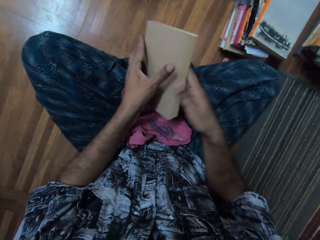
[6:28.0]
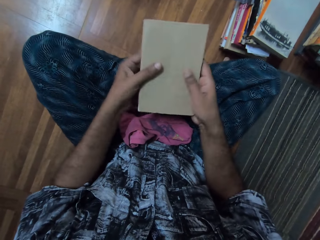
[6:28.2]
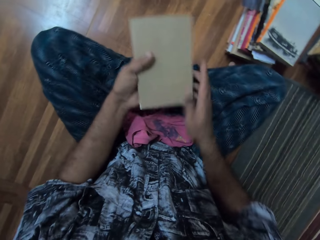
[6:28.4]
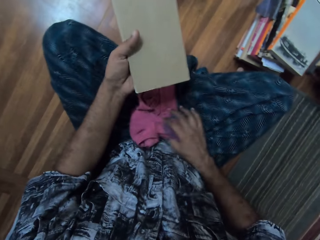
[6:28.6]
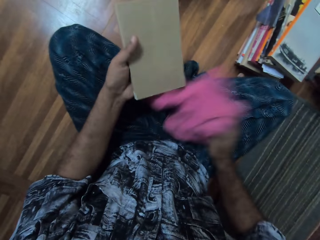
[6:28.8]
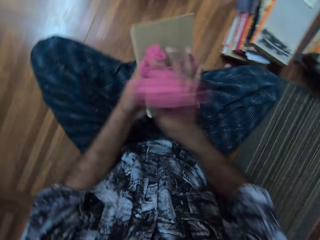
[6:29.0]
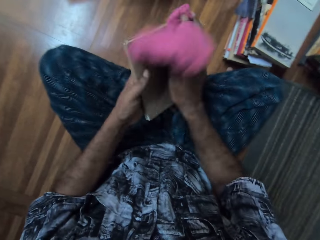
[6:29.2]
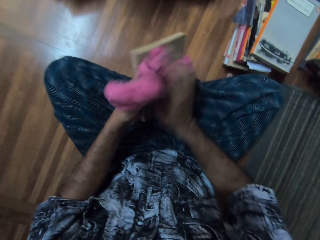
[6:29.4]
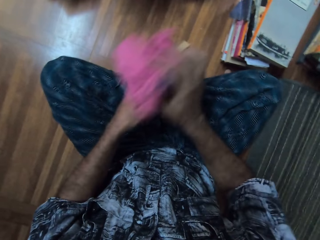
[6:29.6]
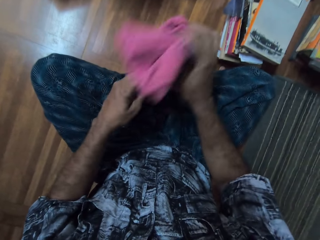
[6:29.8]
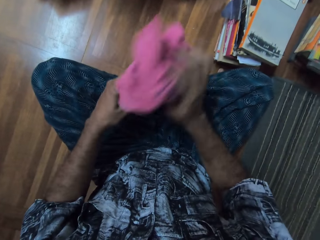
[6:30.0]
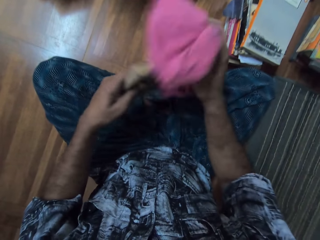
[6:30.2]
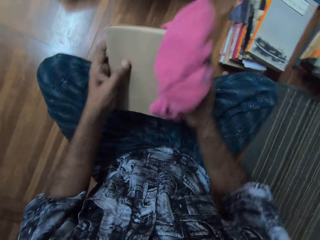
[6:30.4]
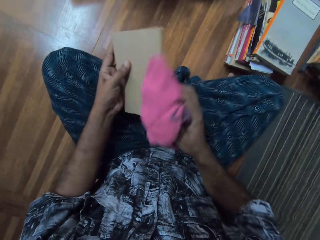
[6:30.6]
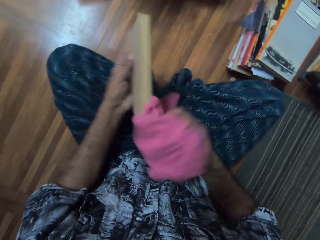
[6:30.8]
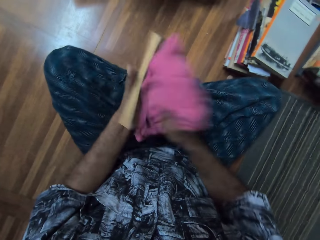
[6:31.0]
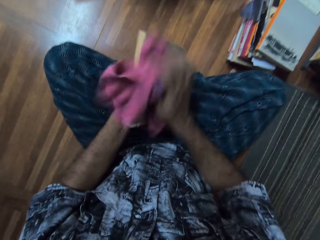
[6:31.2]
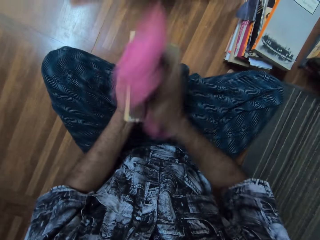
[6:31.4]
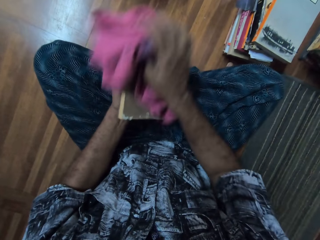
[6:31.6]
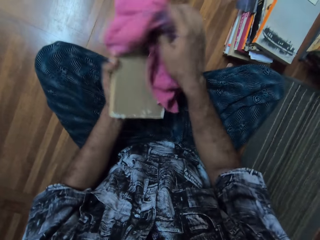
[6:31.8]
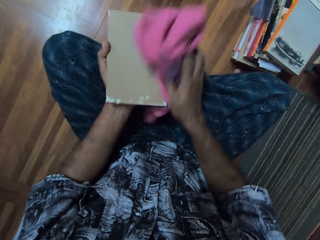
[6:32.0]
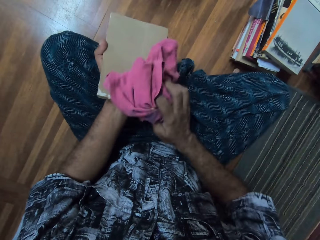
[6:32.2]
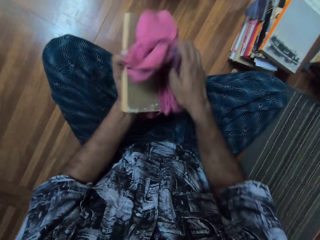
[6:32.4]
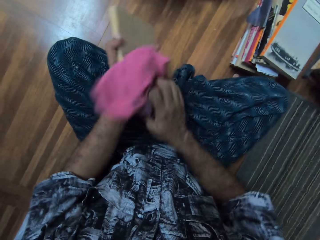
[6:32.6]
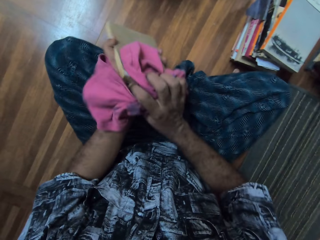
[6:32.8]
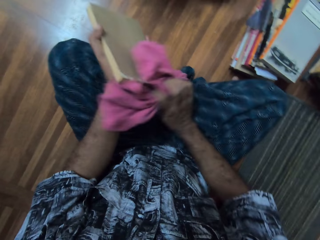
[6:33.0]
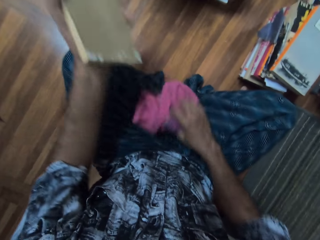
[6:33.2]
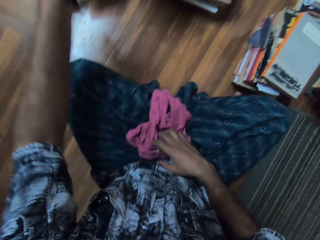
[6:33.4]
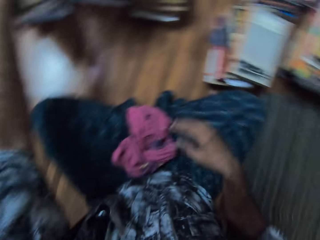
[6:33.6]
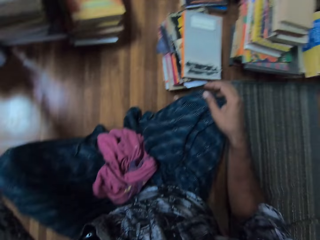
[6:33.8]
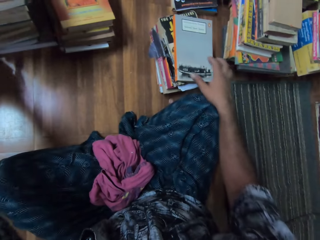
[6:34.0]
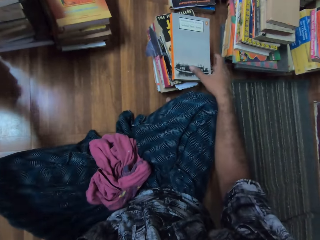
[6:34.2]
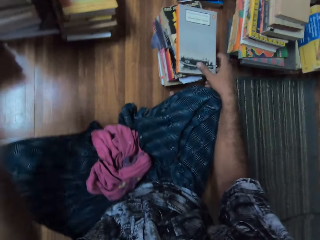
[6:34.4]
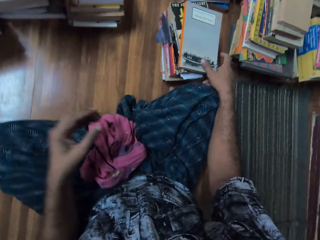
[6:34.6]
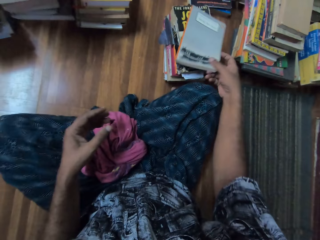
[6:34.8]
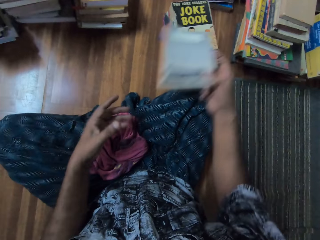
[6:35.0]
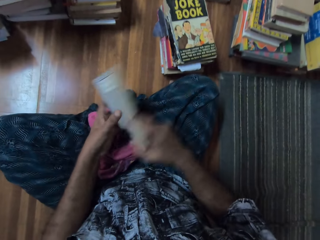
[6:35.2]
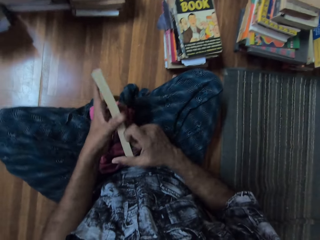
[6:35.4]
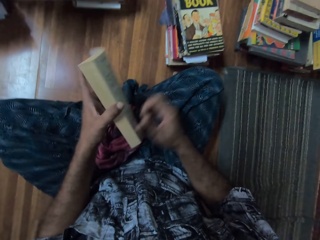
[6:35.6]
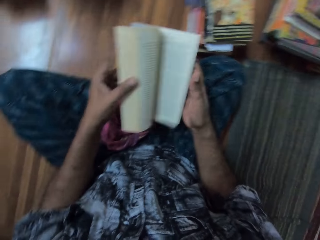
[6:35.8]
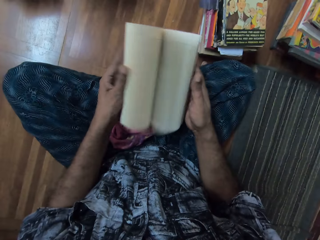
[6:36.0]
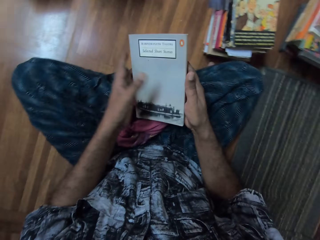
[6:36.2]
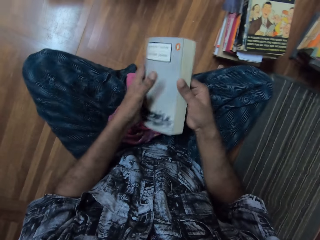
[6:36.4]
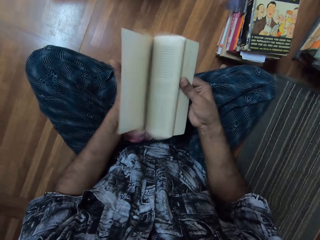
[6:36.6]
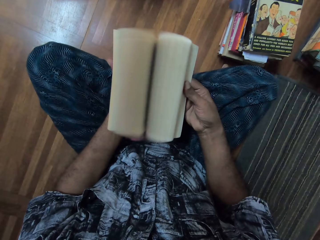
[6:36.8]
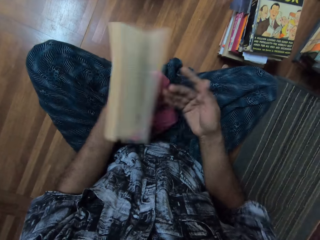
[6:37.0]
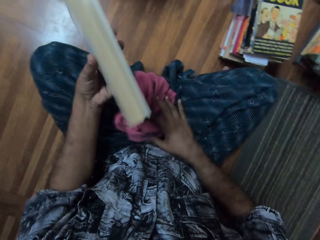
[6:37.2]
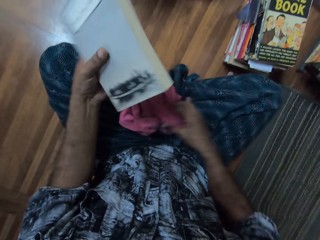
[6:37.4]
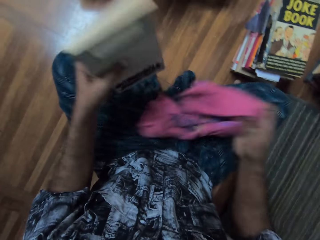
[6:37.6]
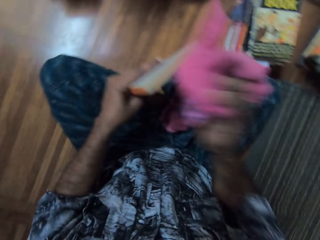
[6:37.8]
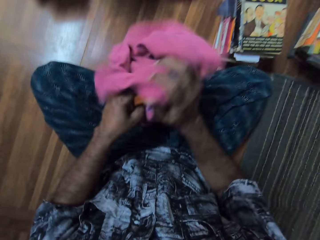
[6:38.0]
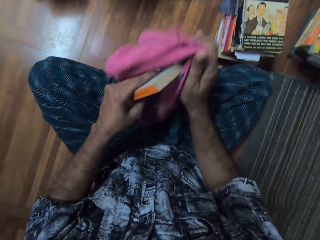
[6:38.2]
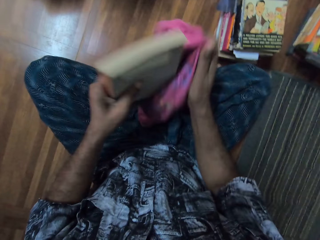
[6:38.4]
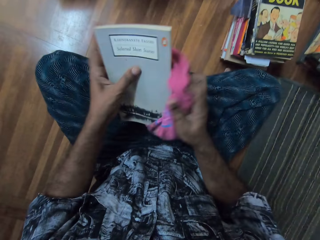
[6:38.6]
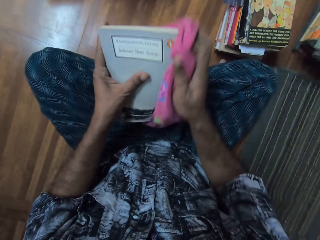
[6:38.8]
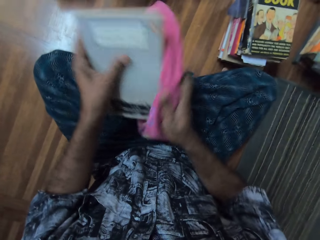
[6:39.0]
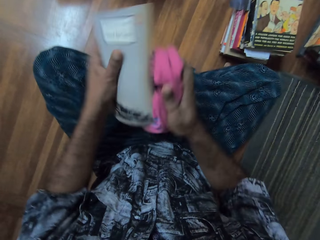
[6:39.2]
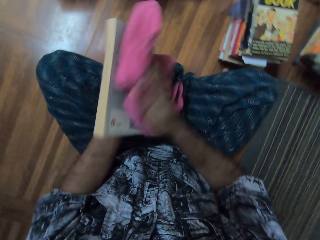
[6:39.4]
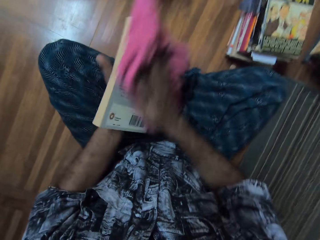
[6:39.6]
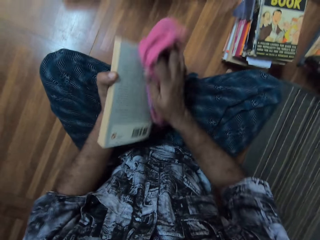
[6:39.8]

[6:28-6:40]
The camera wearer picks up the cloth with the right hand. They wipe the book with the cloth. They put the book away. They pick up the book with the right hand. They open the book. They peruse the book. They pick up the cloth. They wipe the book with the cloth.

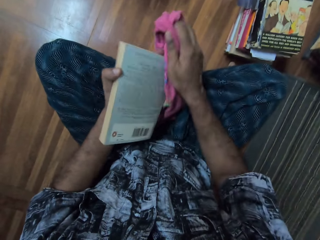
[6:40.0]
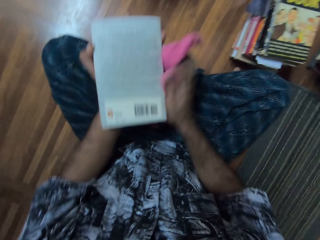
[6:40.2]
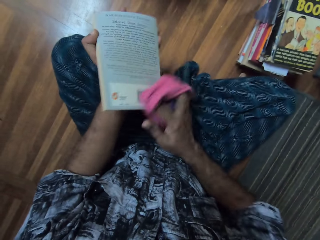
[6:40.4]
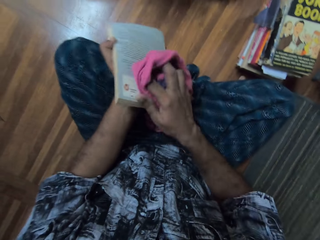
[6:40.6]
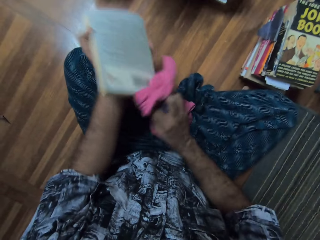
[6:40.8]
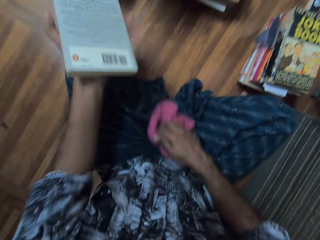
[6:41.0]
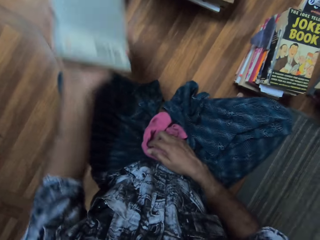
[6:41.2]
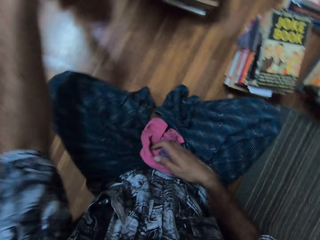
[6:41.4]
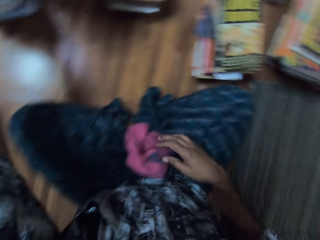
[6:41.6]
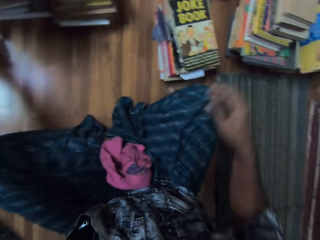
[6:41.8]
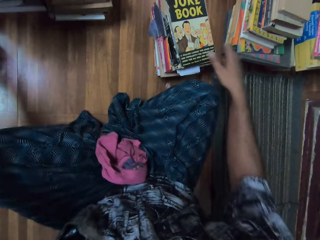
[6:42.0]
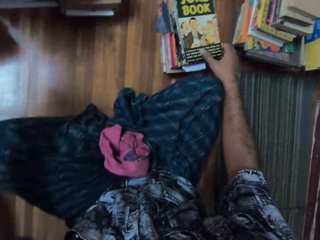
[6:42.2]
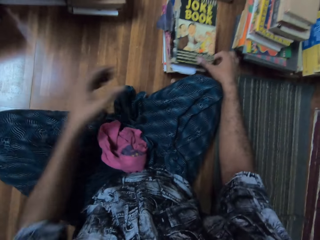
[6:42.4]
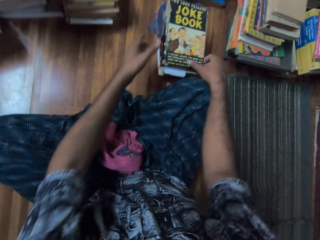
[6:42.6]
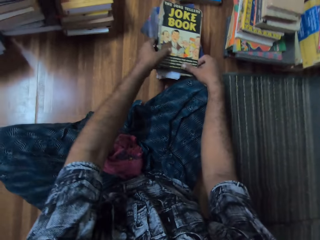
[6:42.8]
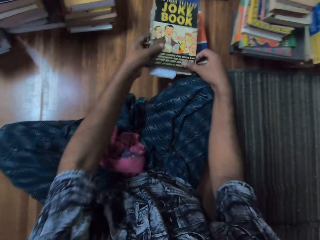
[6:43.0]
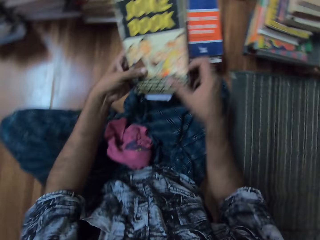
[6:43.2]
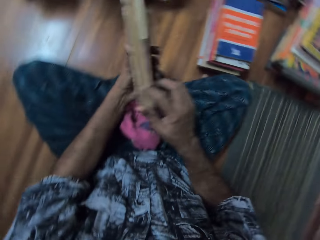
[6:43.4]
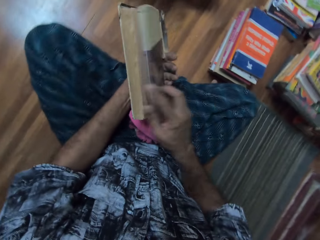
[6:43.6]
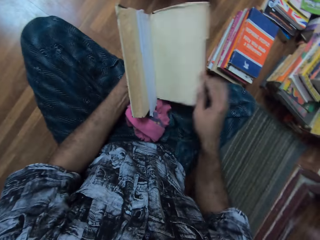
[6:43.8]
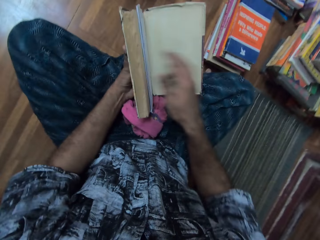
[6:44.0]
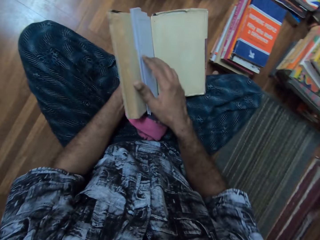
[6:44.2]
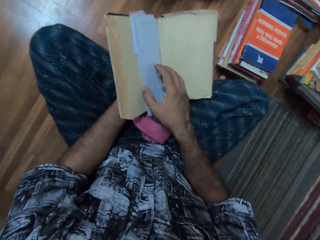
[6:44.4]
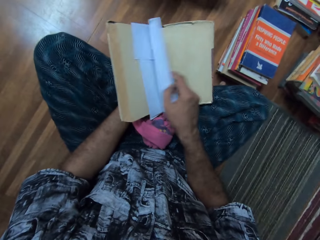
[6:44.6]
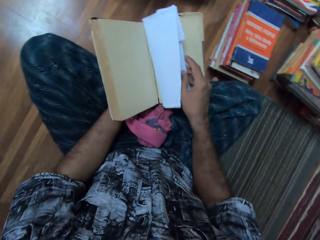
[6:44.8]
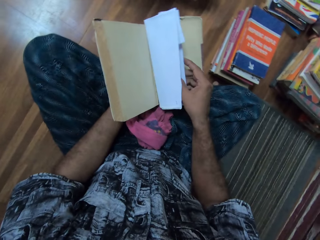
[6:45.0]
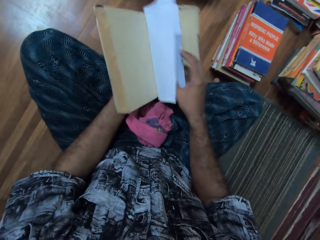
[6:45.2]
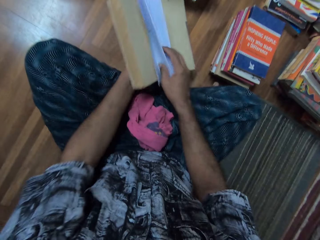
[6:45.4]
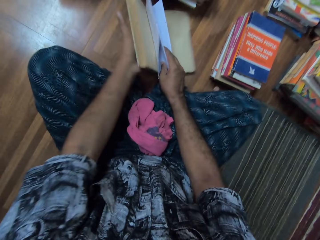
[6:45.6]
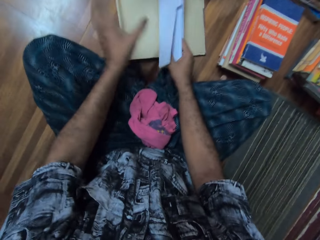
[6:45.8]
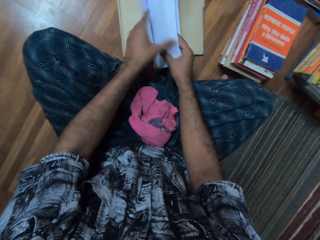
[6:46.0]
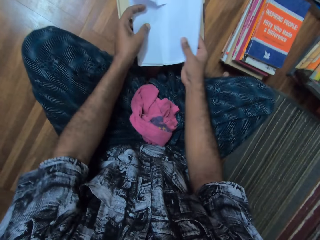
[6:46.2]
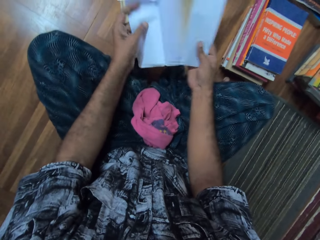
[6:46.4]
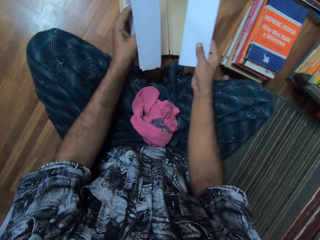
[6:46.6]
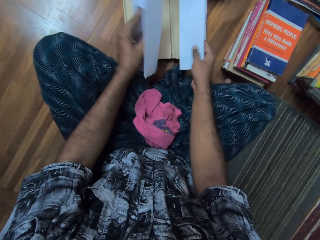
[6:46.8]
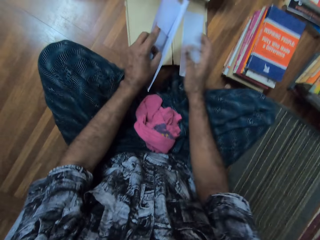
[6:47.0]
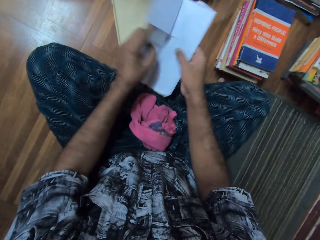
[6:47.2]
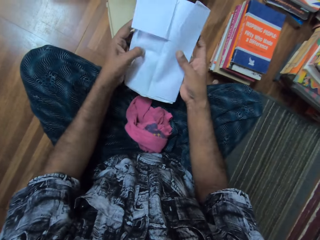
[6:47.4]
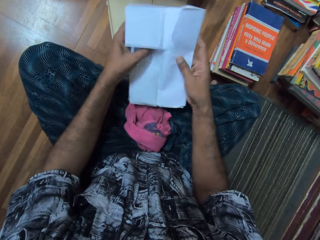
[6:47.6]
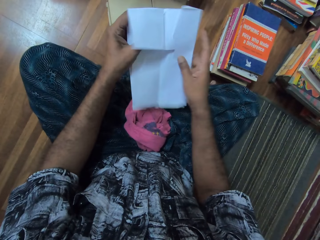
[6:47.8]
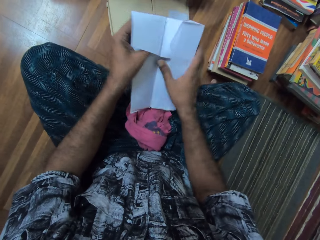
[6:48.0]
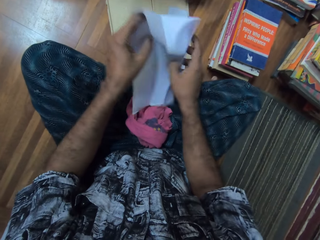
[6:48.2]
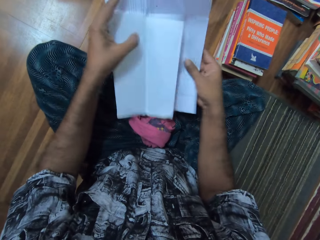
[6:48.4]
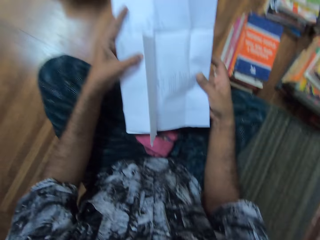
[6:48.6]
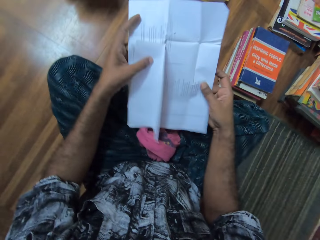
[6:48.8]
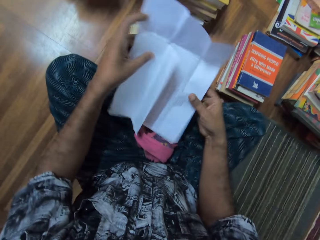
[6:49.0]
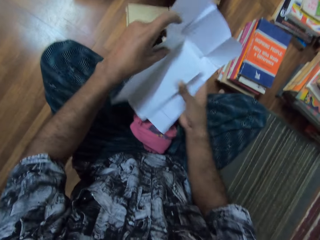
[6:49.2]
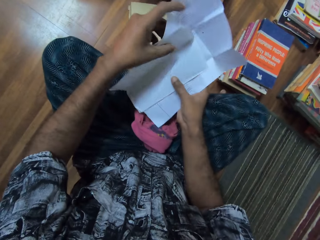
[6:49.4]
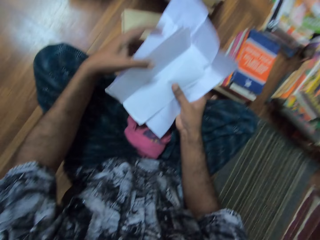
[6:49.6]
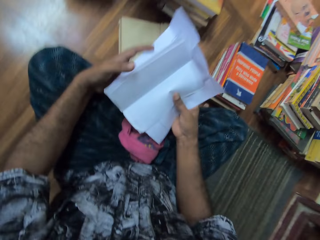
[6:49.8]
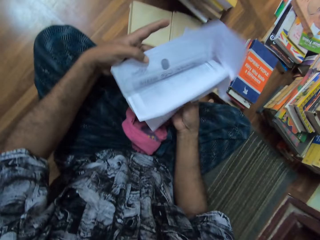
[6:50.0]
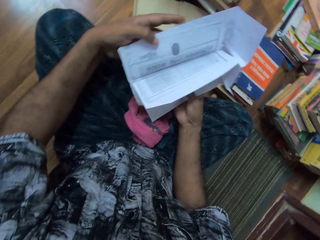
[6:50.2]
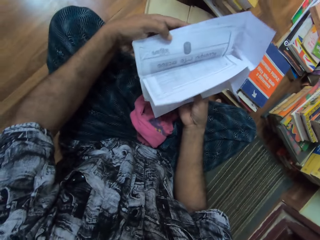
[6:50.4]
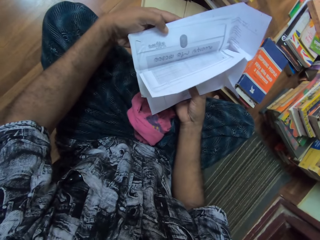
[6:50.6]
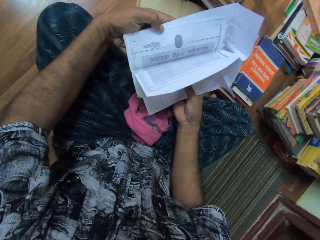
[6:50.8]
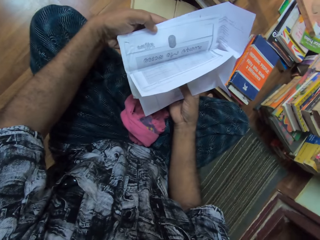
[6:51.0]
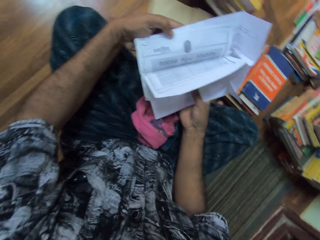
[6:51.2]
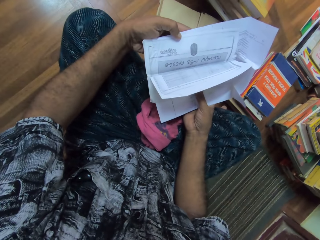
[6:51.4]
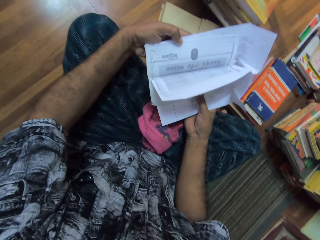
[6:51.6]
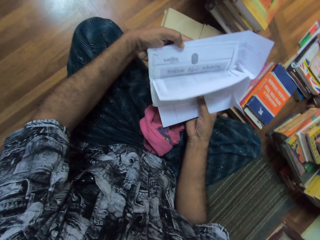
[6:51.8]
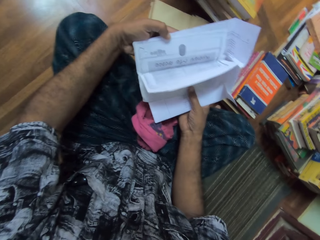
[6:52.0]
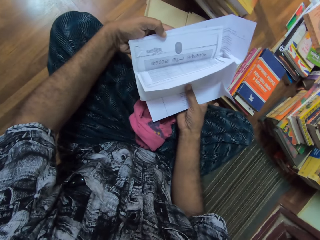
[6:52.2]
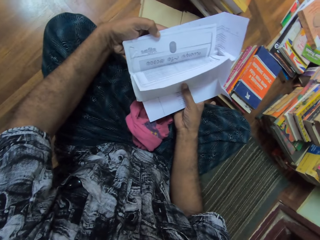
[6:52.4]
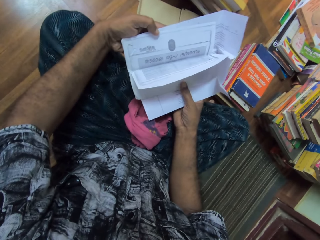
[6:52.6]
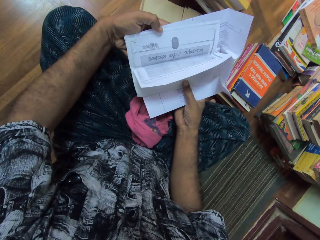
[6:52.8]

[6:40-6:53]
The camera wearer puts the book away. They hold the books with the right hand. They pick up the books with both hands. They open the book cover. They peruse the book. They touch a paper on the book. They put the book on the floor. They hold the papers. They take the paper from the book. They put the paper on the book. They open the paper. They read the paper.
